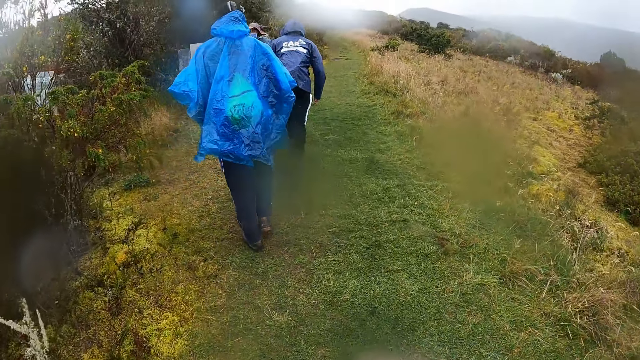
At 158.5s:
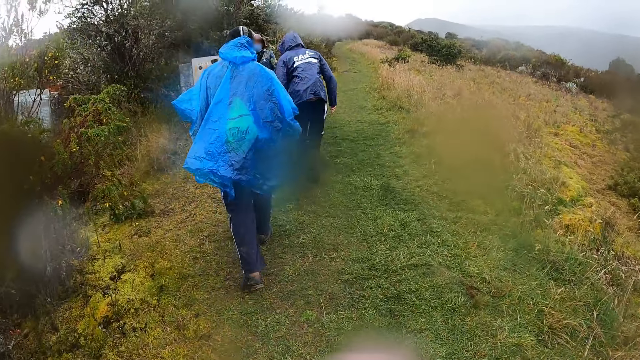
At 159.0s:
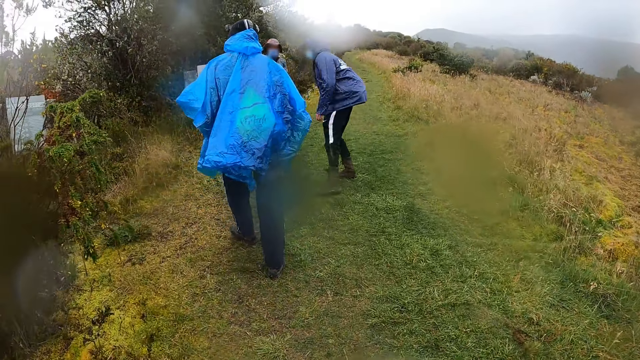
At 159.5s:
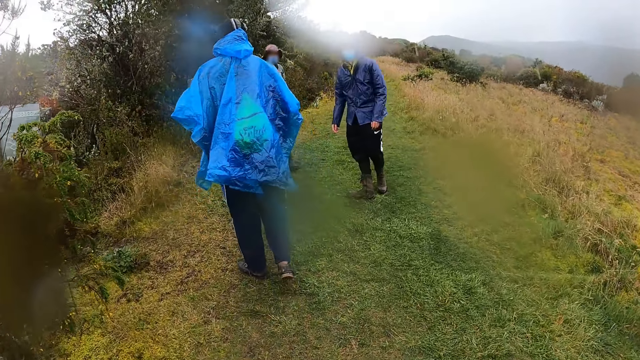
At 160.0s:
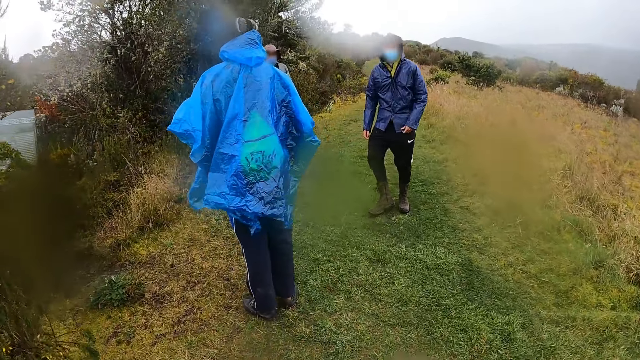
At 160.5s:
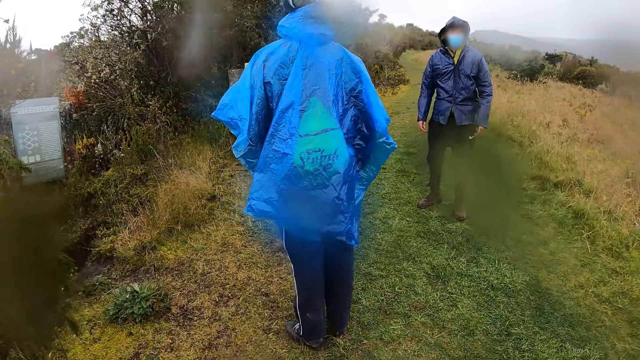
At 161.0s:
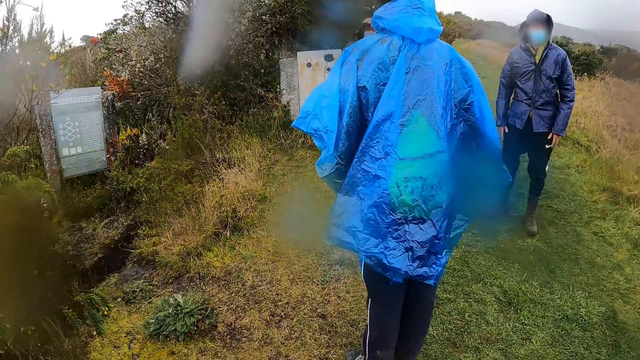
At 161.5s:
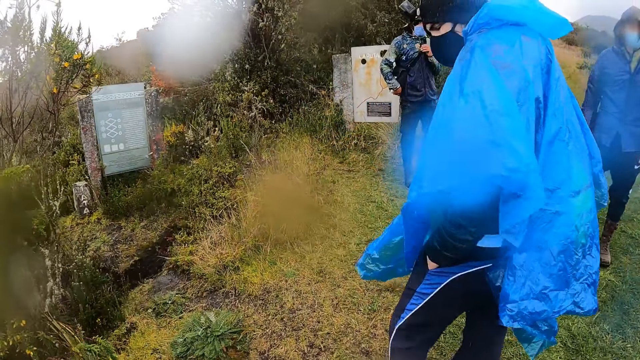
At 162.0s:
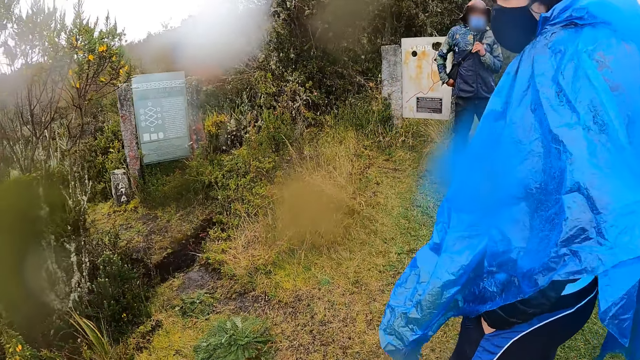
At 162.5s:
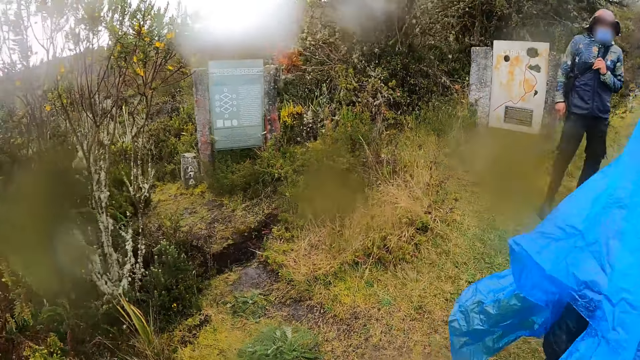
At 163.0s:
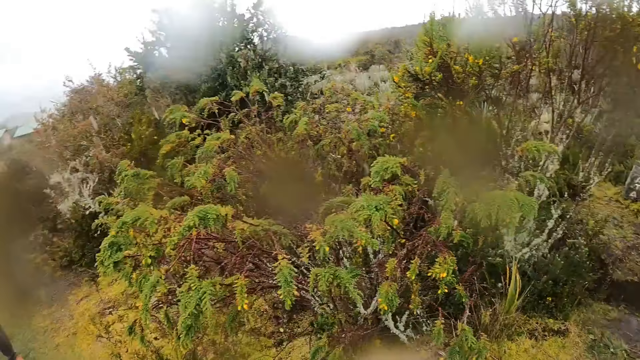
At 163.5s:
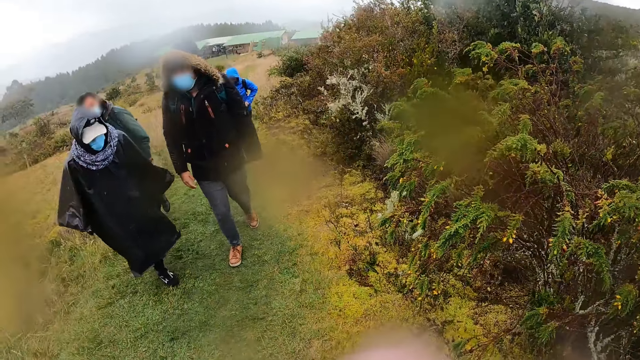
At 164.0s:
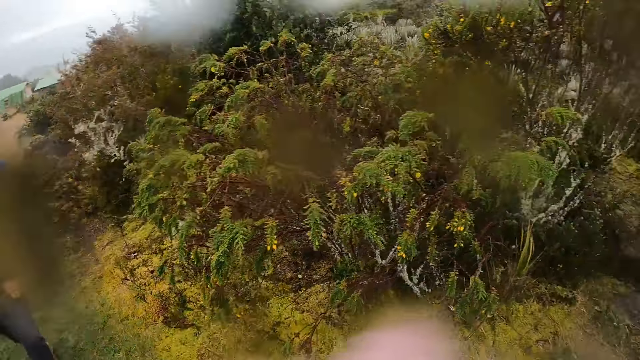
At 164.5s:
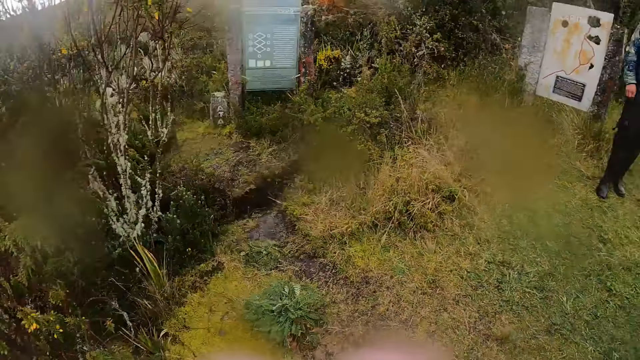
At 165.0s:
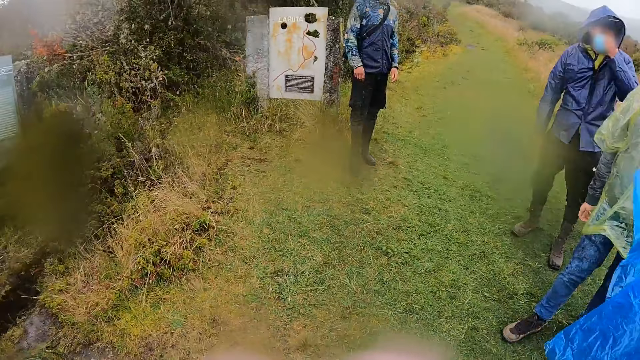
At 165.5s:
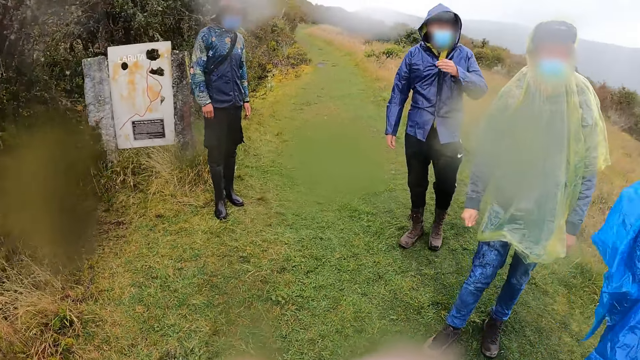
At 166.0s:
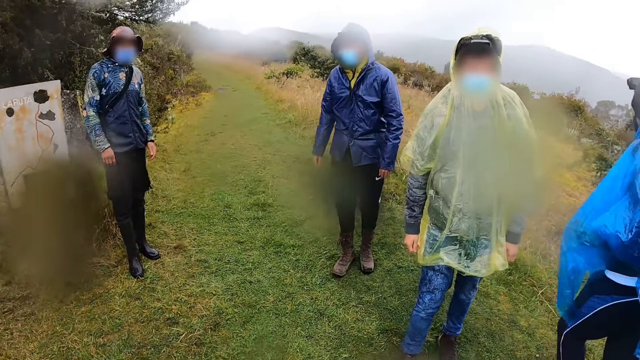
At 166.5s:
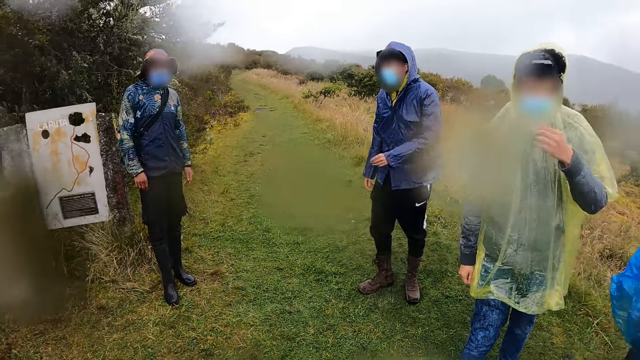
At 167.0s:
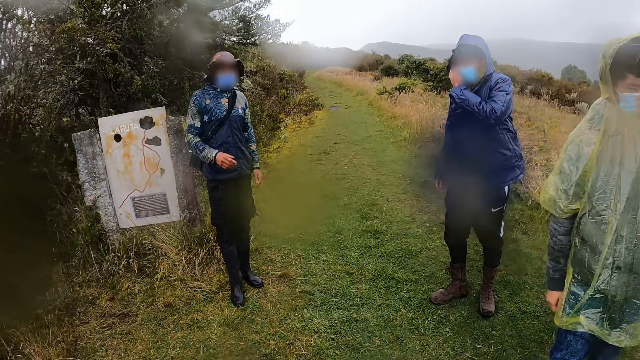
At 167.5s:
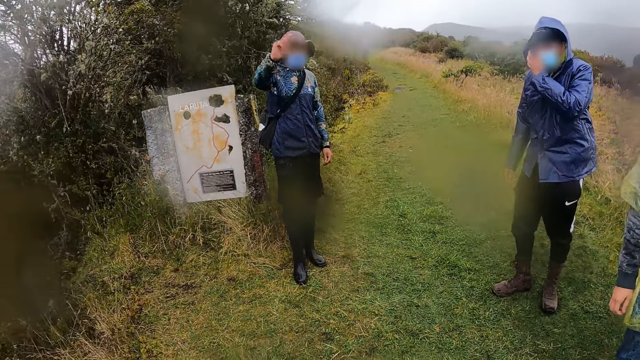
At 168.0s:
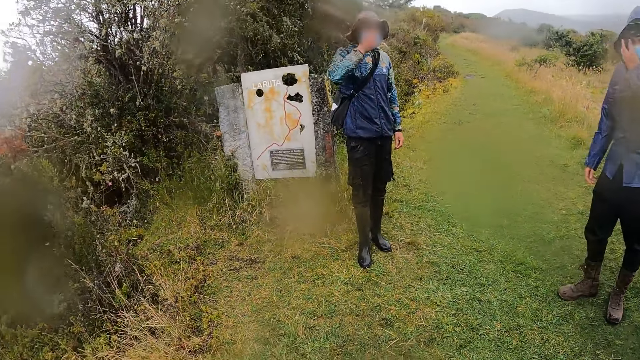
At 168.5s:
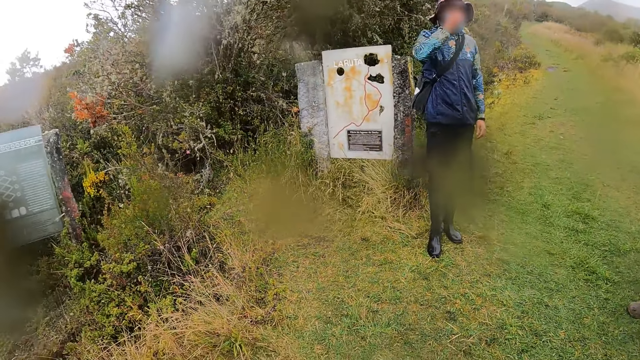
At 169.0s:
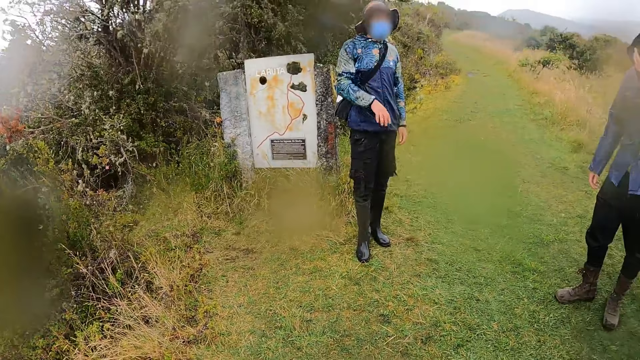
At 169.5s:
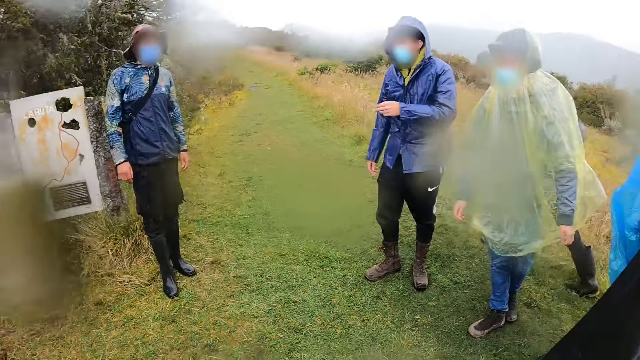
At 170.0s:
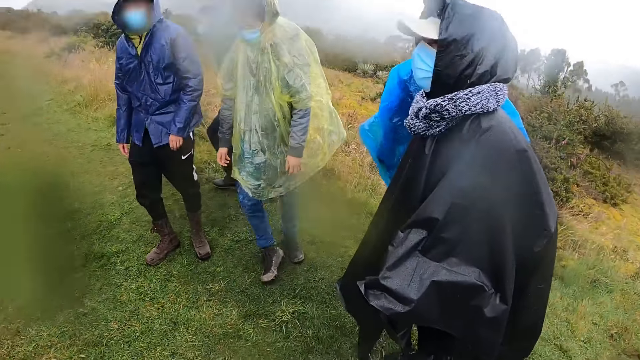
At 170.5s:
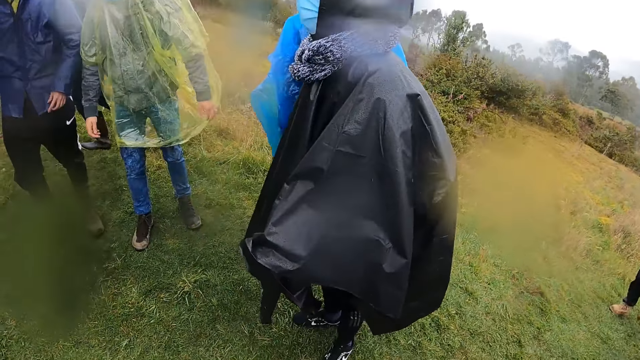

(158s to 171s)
A man stands with another man and a third man. The camera wearer stands on the pathway with the group of people. They look around the path. The first man touches his face. A man converses with the group of people on the pathway. The second man adjusts his face mask.

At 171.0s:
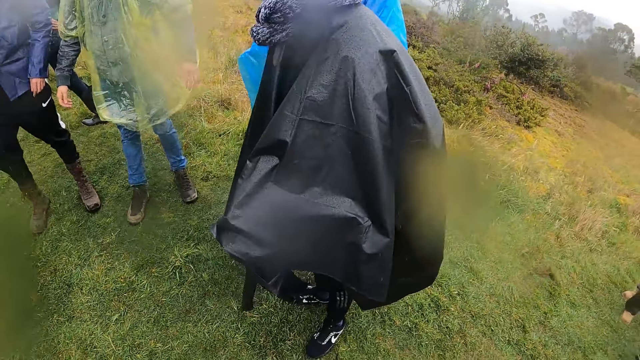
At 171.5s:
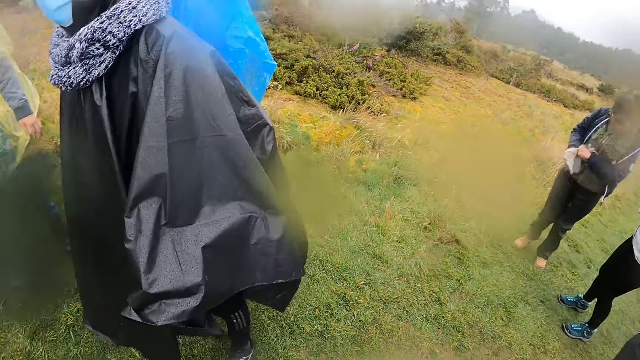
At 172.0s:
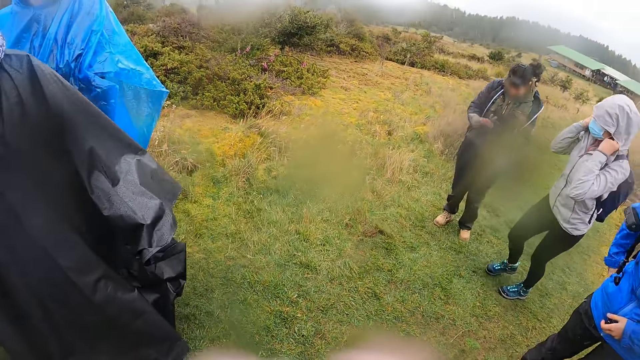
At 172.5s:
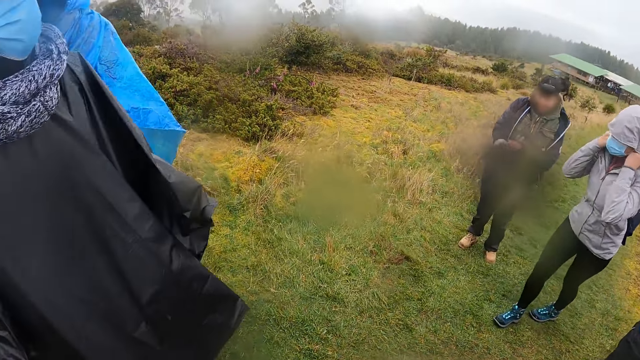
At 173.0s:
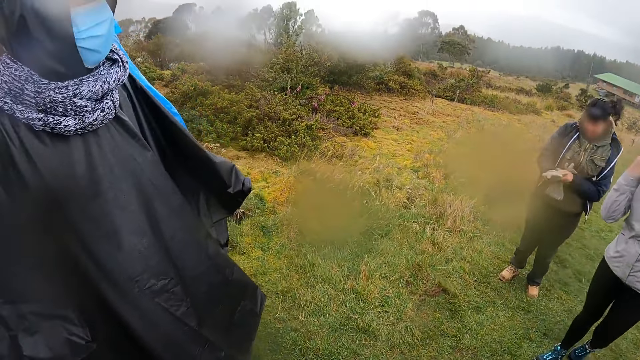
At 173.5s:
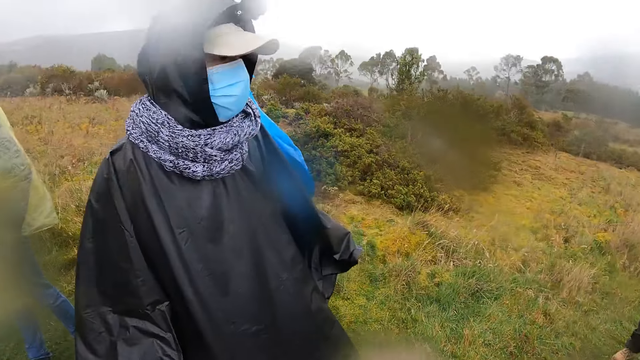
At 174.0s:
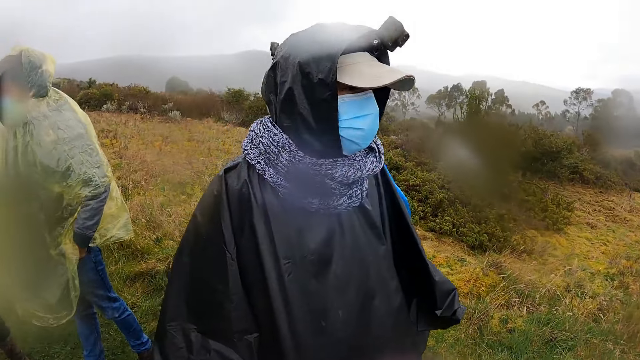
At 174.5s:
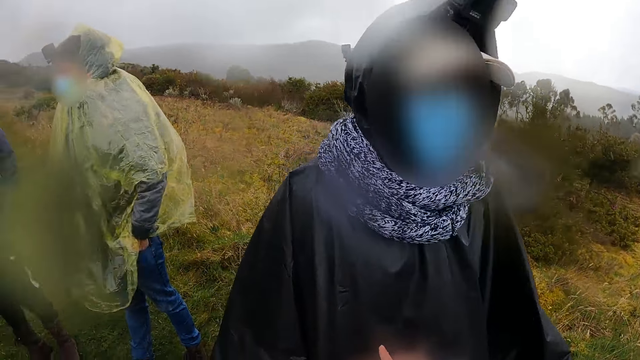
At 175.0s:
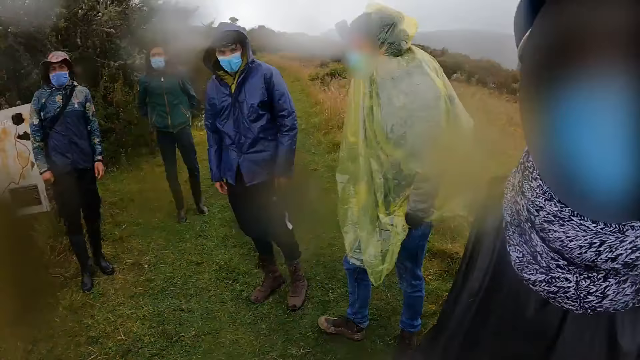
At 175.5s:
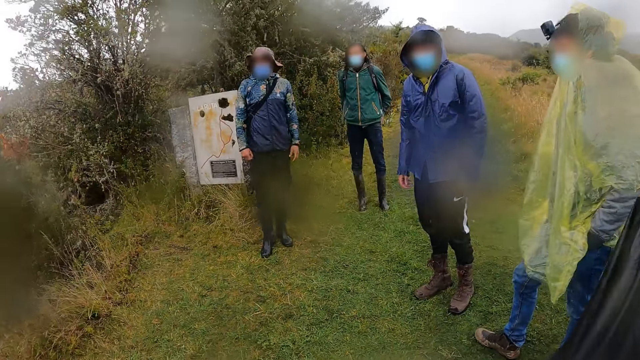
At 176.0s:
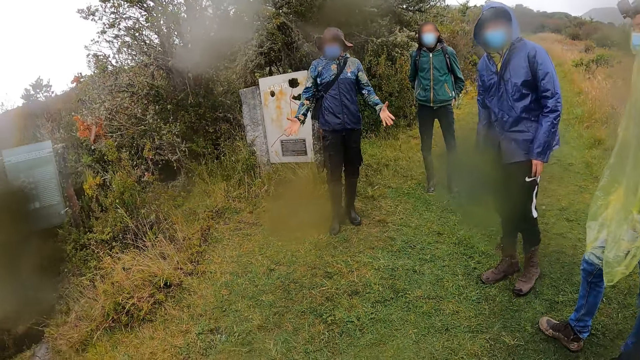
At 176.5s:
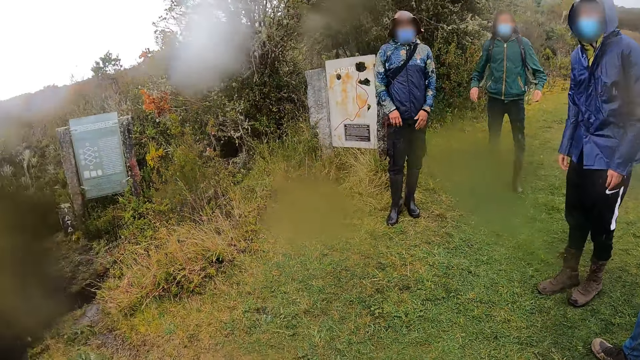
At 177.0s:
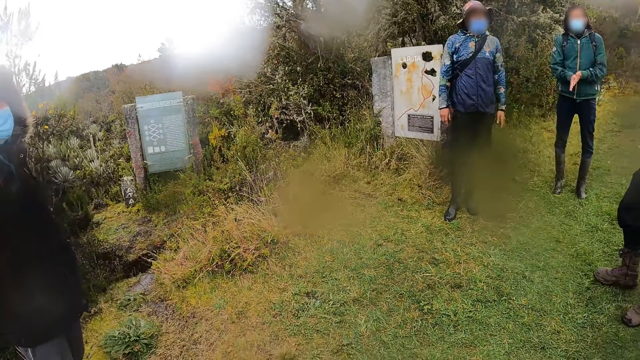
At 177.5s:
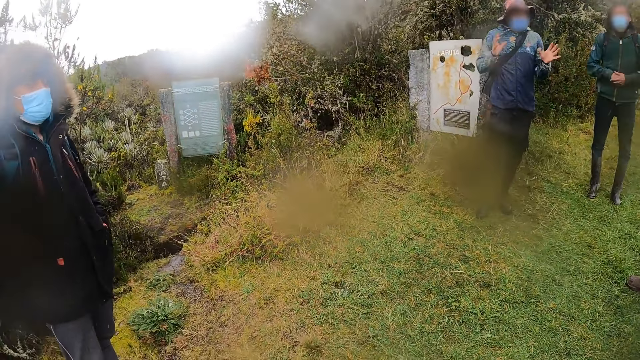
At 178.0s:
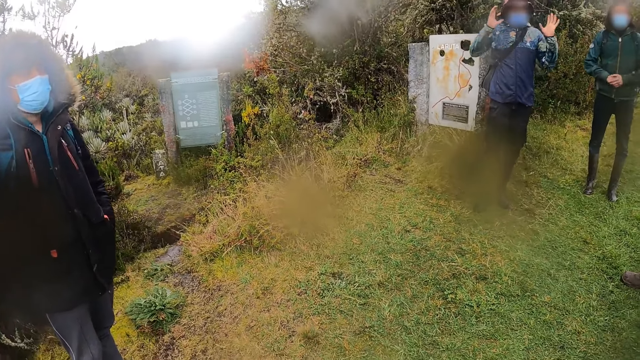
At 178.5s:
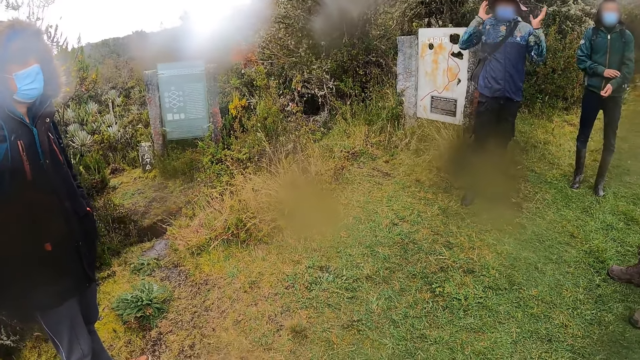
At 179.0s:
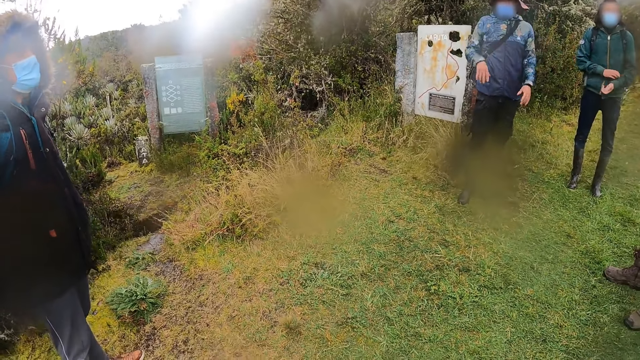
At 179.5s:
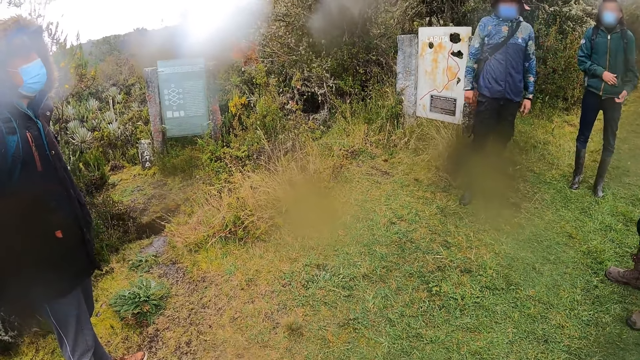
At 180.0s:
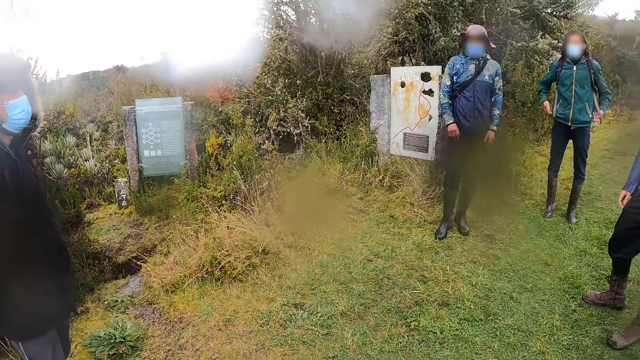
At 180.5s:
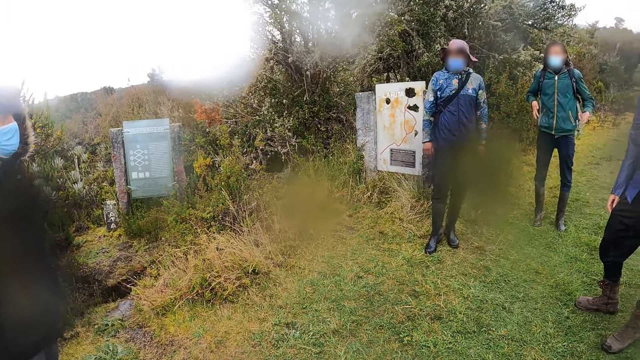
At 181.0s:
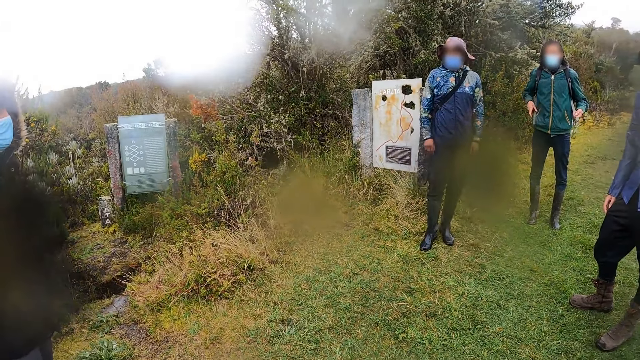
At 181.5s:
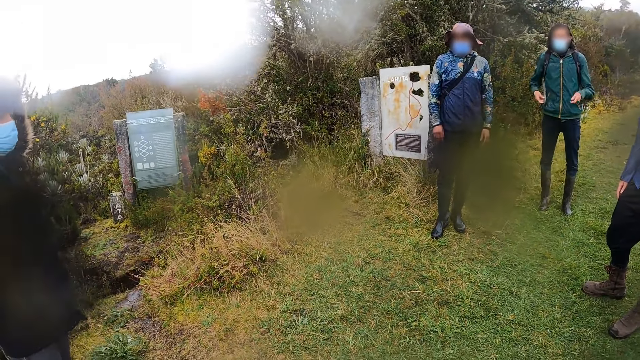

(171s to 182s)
A woman wears a hand glove on her left hand with her right hand. The camera wearer looks around the people. A man converses with the group of people on the pathway. Another man makes gestures by hand. The camera wearer stands with the people. The second man interacts with everyone.
